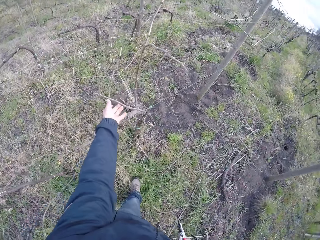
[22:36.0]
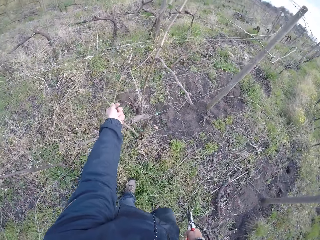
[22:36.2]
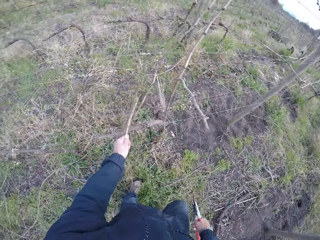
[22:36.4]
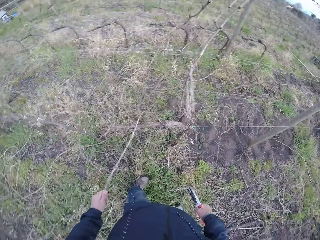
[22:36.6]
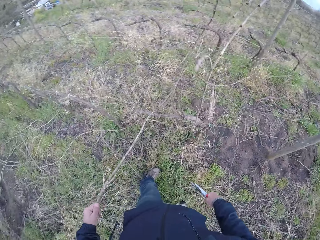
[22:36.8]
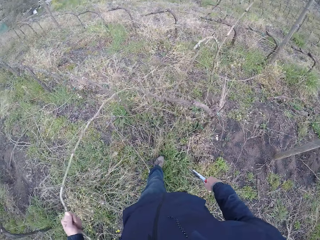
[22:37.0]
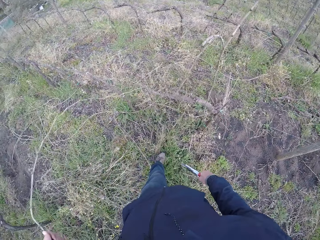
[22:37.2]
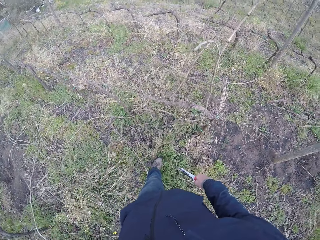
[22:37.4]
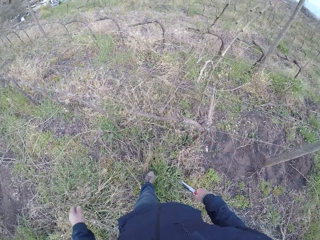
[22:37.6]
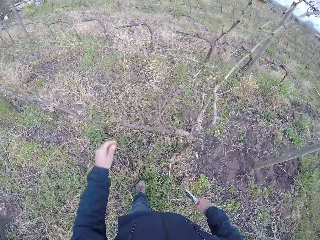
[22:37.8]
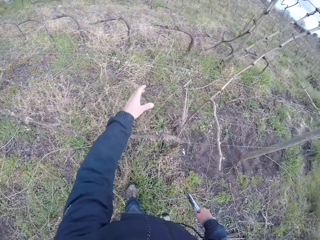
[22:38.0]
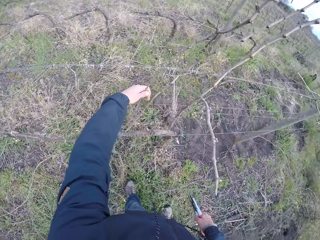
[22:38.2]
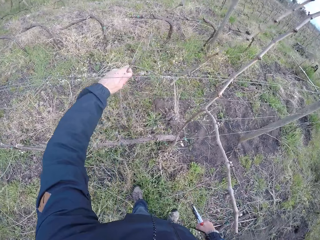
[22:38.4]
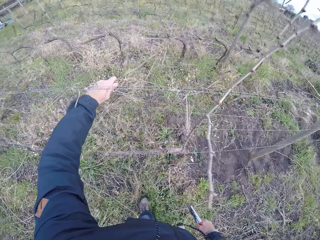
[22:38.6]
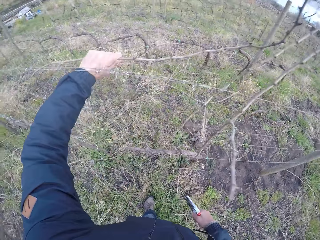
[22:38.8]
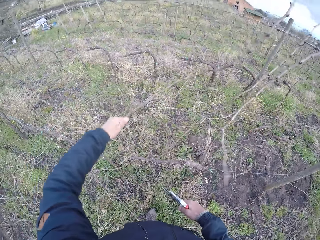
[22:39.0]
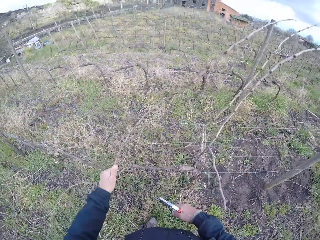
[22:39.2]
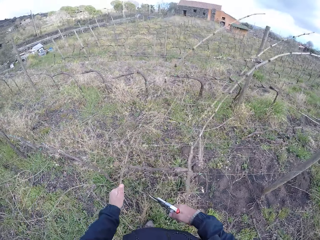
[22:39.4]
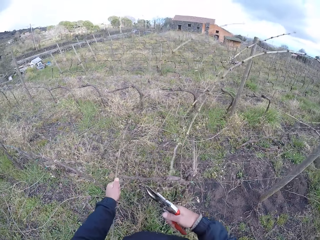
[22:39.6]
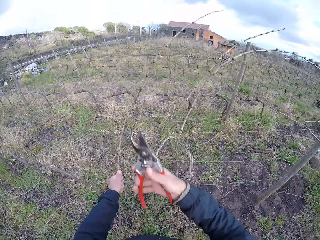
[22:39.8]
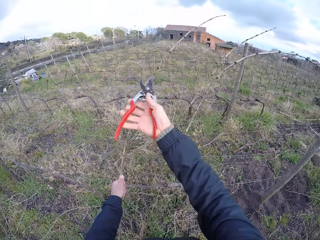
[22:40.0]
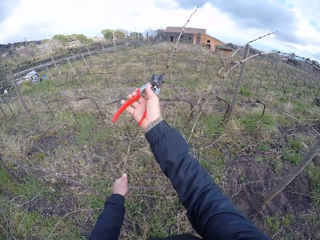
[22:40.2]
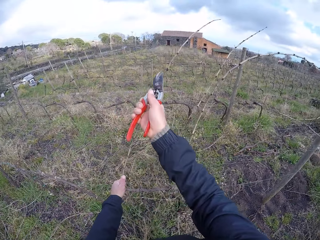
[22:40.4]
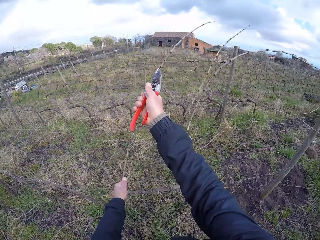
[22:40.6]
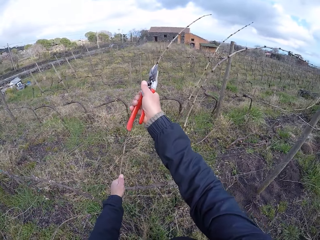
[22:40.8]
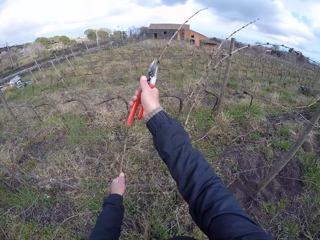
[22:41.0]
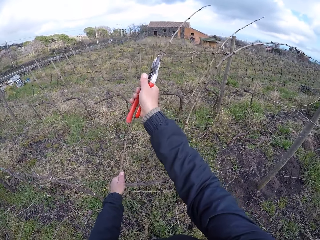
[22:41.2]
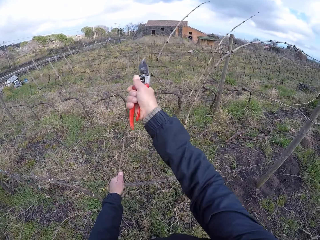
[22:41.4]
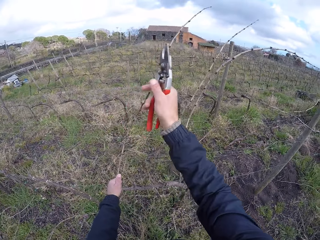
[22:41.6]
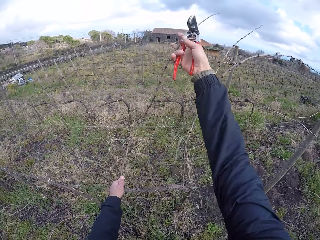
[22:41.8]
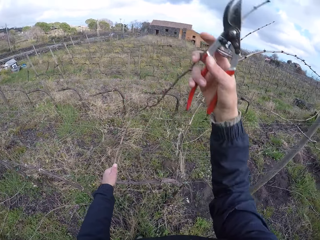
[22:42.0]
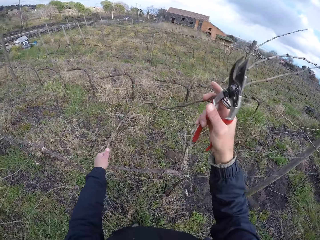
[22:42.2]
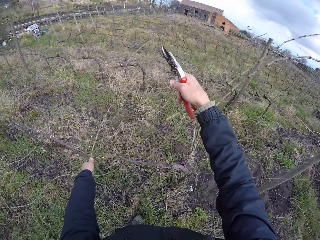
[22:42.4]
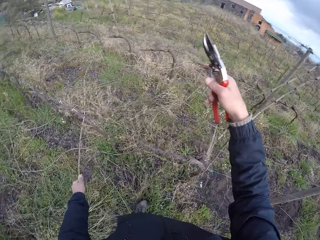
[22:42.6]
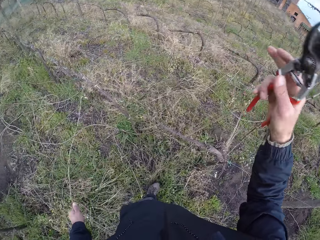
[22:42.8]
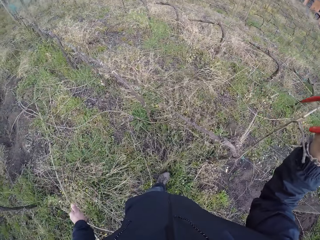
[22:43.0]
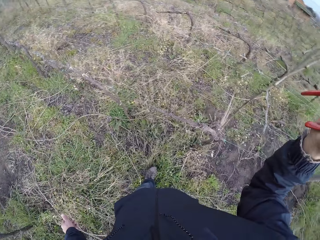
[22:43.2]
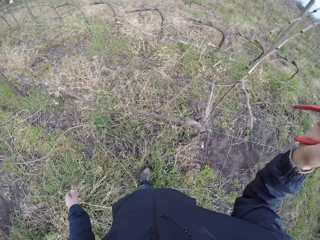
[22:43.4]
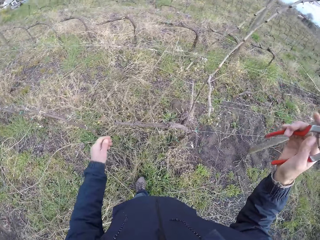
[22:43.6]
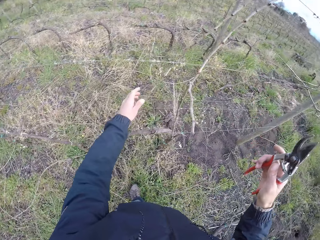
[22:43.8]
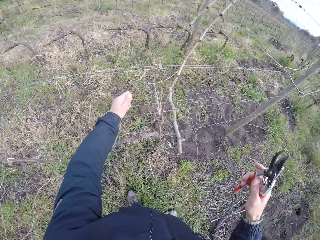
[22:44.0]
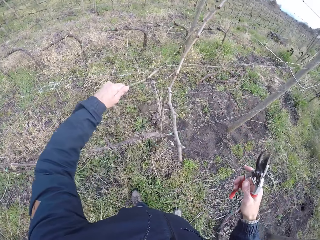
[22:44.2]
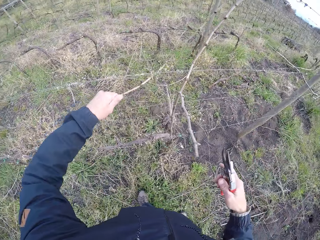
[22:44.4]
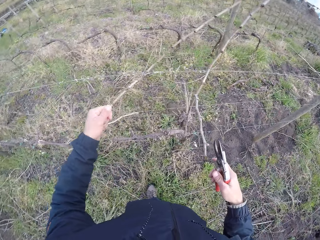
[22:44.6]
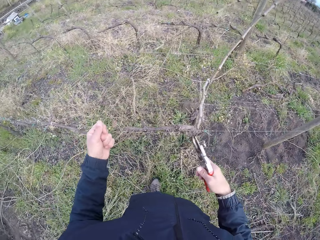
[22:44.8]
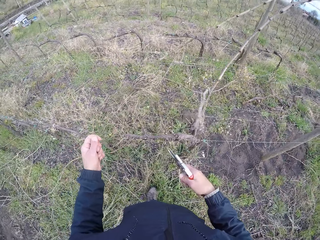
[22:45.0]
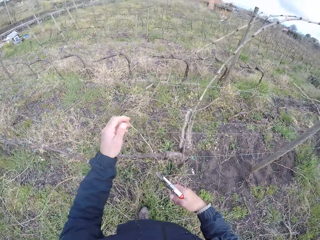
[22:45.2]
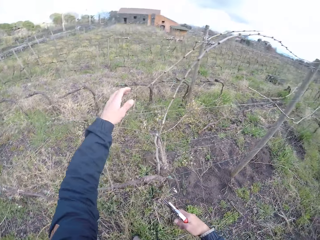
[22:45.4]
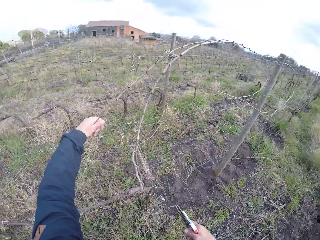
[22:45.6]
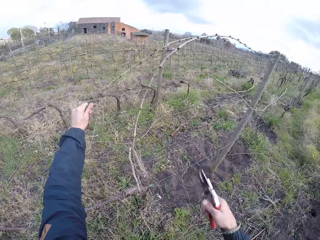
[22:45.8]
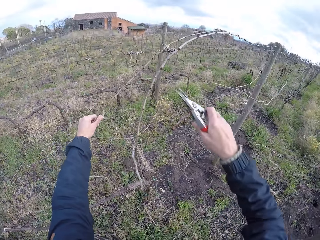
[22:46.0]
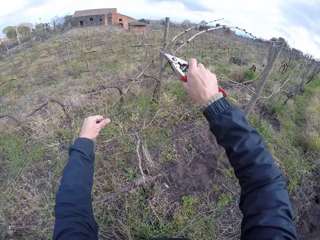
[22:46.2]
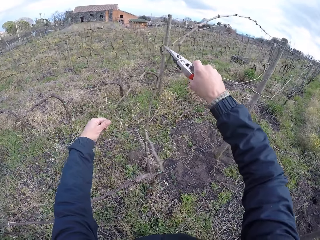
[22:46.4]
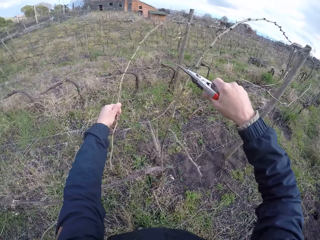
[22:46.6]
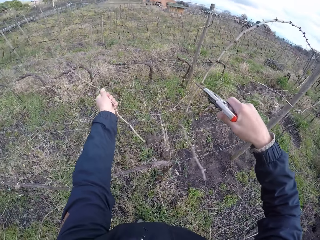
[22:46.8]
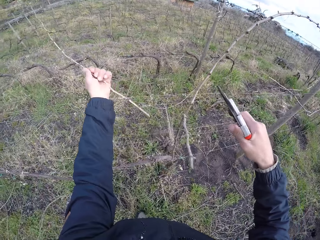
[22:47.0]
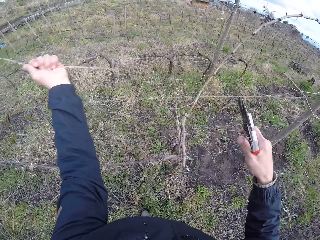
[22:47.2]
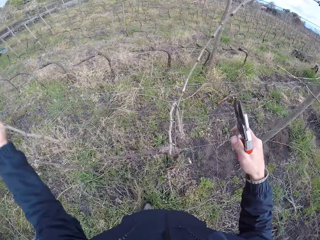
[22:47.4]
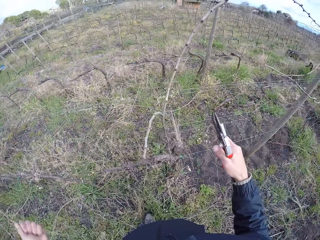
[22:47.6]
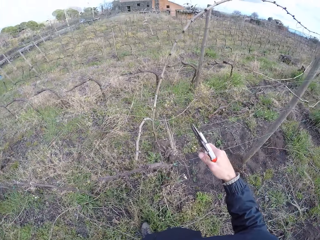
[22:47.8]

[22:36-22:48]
The camera wearer pulls a piece of wood or branch on the fence with his left hand. He picks the branch. He throws the piece of wood on the floor with his left hand. He pulls a piece of wood on the fence with his left hand and picks the branch. He cuts the wood with the secateurs in his right hand. He pulls the piece of wood on the fence with his right hand. He throws the piece of wood on the floor with his left hand. He pulls a piece of wood on the fence with his left hand and picks the branch. He holds the stick on the barb wire with his left hand. He cuts the stick on the barb wire with the side cutter in his right hand.

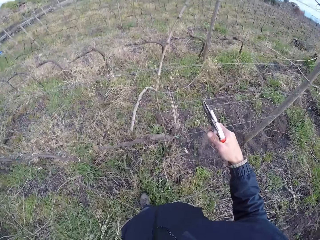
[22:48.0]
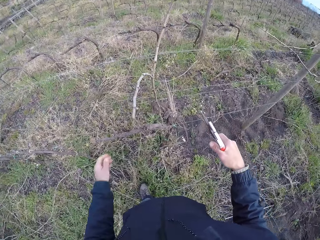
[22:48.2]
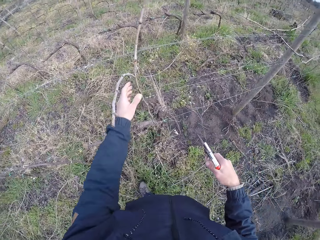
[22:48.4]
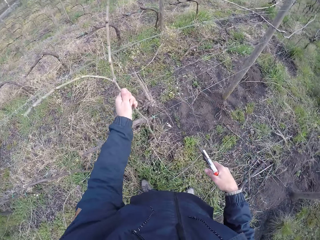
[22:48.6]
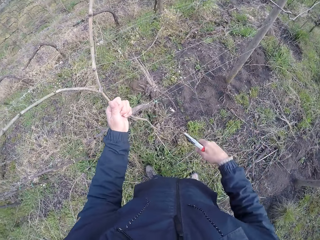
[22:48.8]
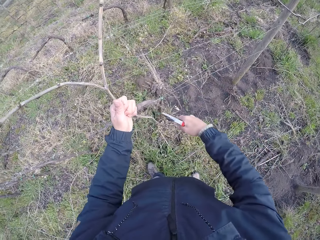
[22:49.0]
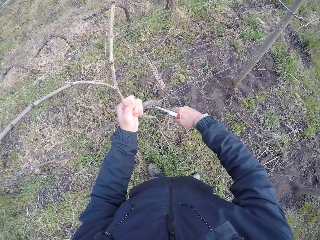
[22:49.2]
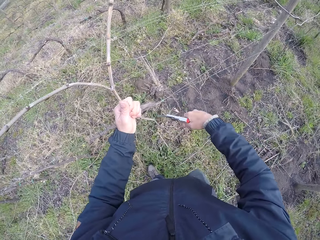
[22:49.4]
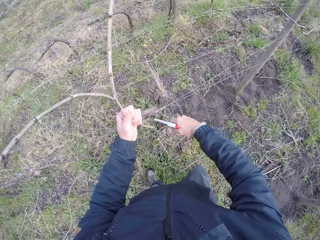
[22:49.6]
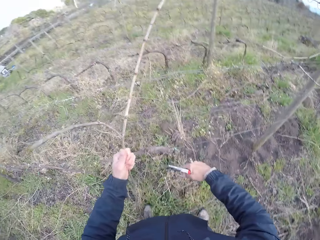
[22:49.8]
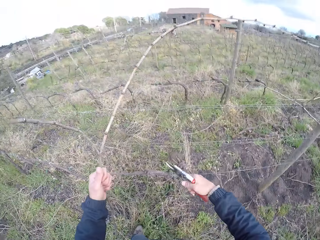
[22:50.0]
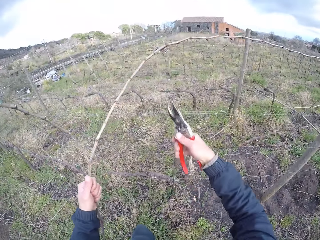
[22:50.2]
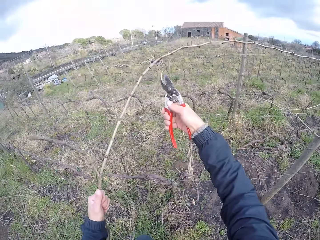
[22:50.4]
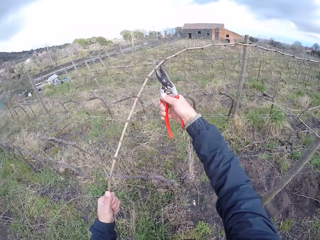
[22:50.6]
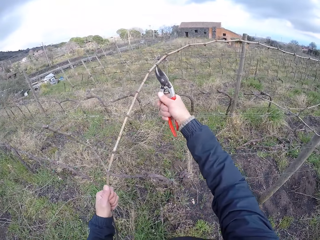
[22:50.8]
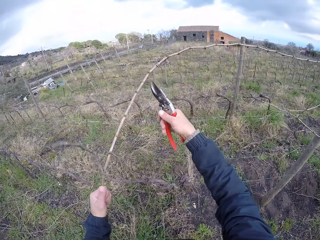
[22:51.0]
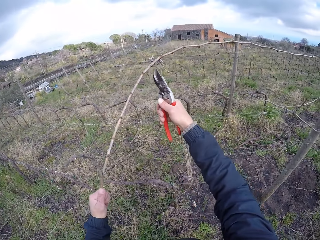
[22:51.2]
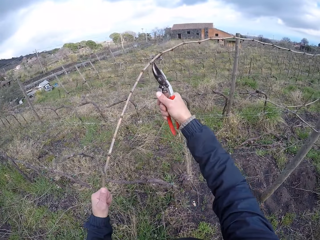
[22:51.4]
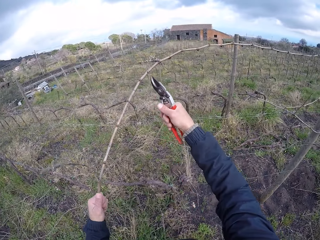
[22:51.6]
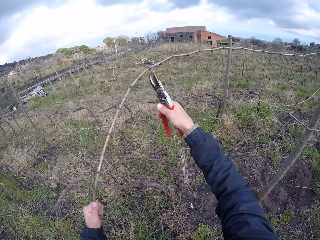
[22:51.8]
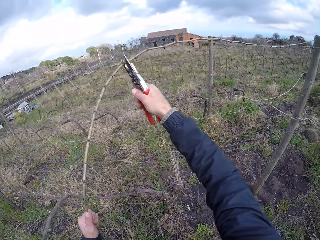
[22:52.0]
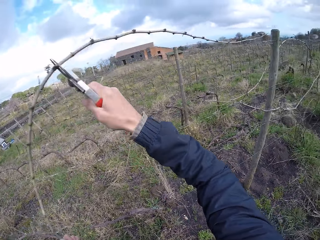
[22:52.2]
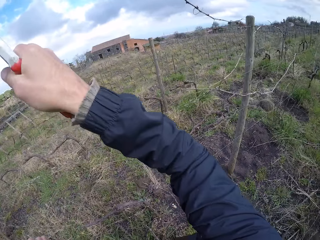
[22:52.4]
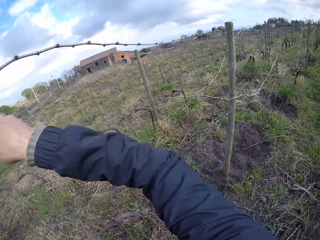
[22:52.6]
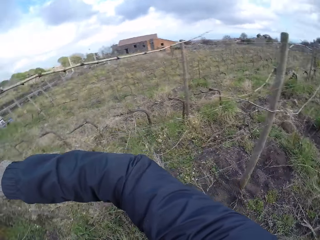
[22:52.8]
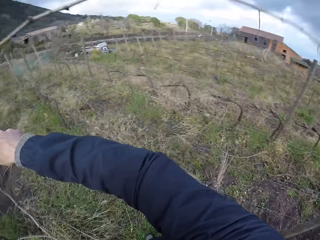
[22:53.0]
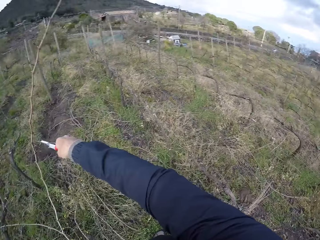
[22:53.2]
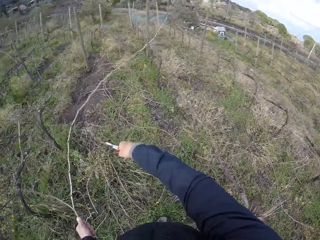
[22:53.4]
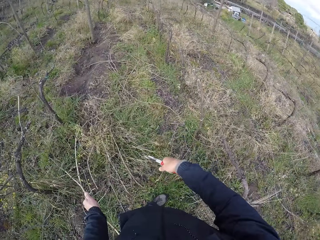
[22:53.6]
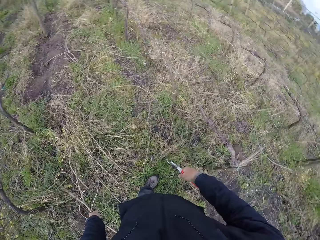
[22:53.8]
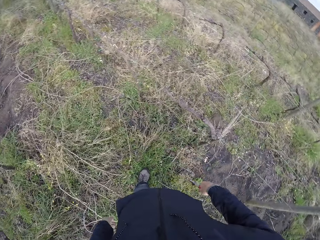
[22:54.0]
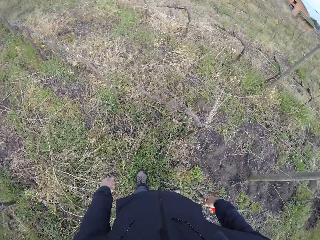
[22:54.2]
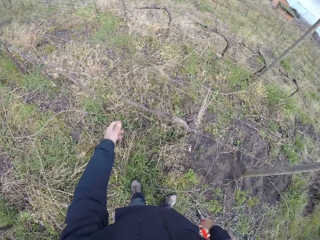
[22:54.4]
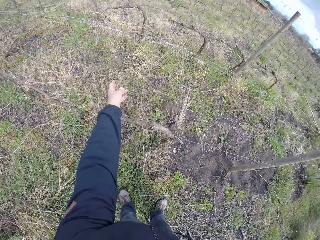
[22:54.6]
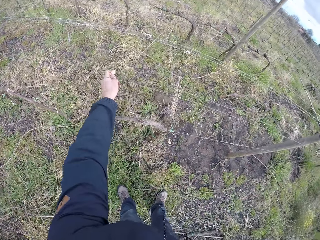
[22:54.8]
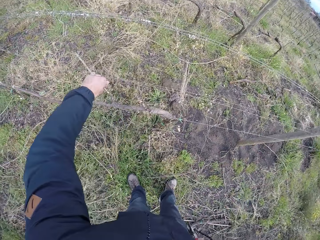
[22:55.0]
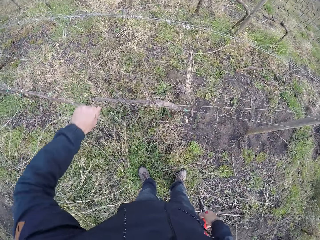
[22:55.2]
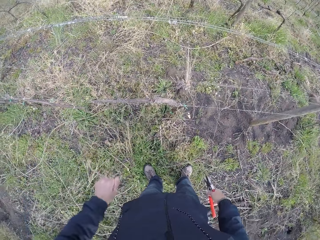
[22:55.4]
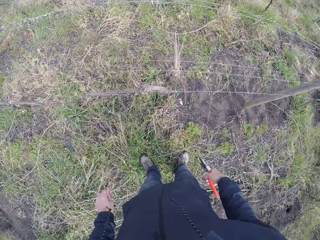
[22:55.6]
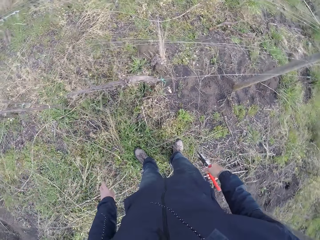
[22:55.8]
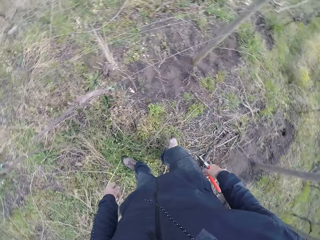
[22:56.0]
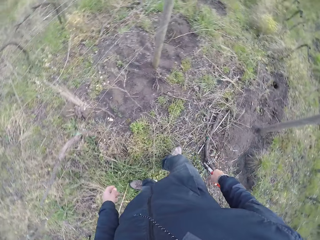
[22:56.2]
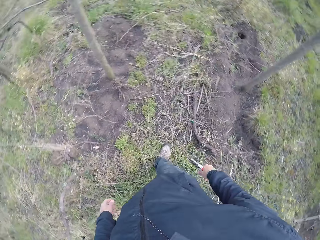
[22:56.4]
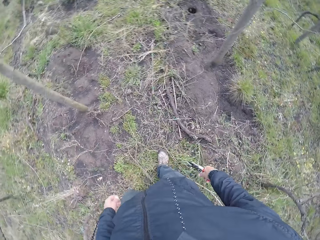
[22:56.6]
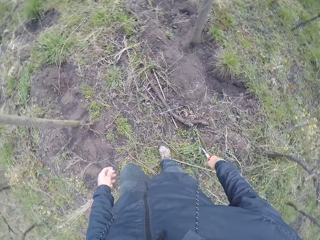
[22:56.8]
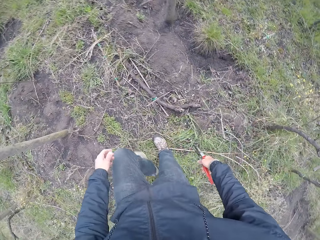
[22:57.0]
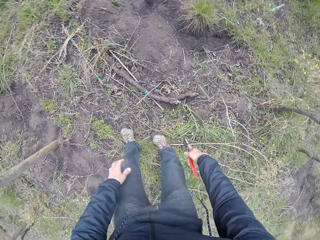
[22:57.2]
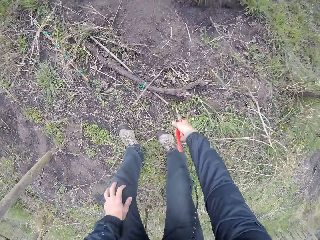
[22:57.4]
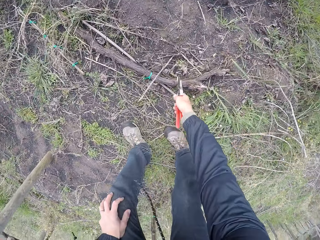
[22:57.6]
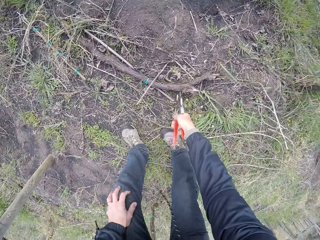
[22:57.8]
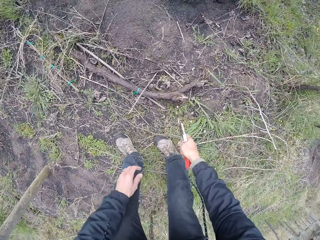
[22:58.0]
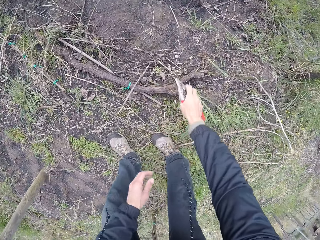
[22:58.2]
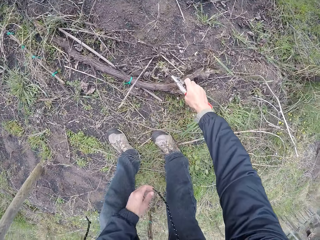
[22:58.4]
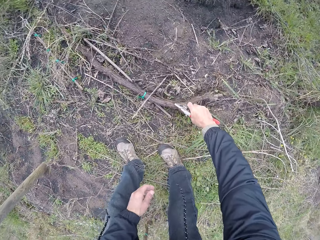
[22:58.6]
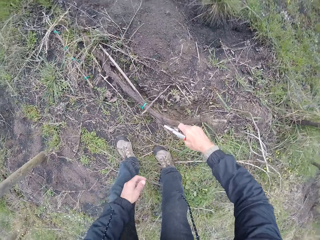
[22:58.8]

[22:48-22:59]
The camera wearer holds a stick on the barb wire with his left hand. He cuts the stick on the barb wire with the side cutter in his right hand. He does it again. He drops the stick on the ground with his left hand. He pulls a stick from the barb wire with his left hand. He drops the stick on the ground with his left hand. He throws sticks down from the fence. He picks a firewood from the ground with his right hand.
